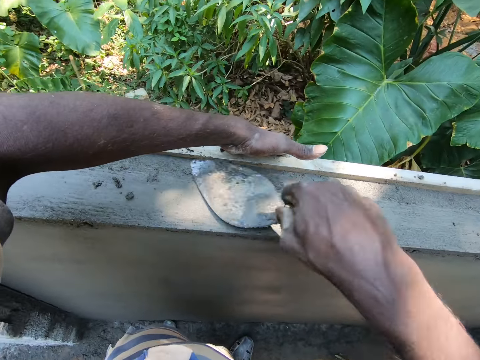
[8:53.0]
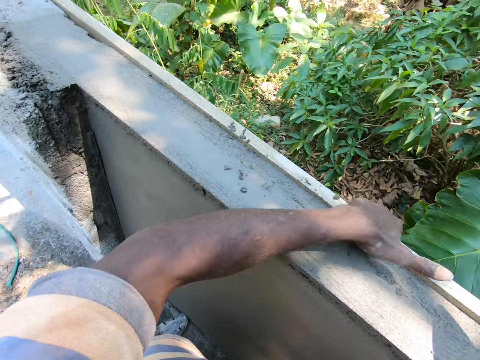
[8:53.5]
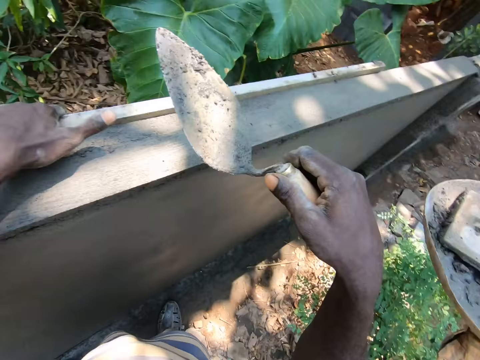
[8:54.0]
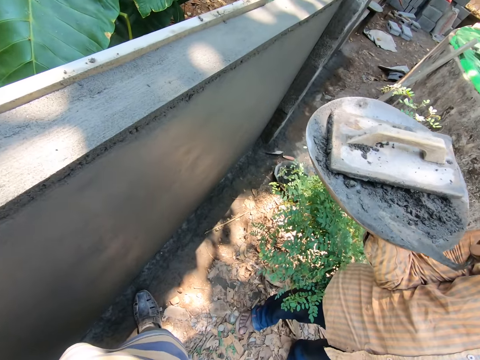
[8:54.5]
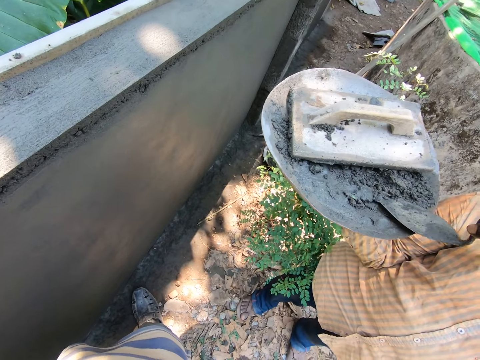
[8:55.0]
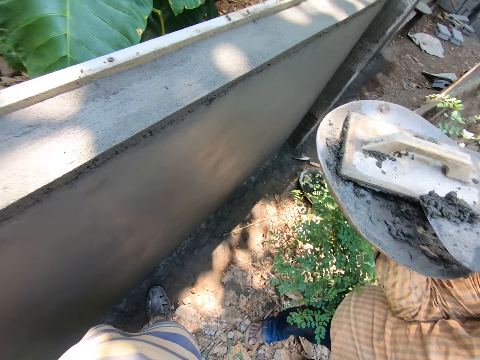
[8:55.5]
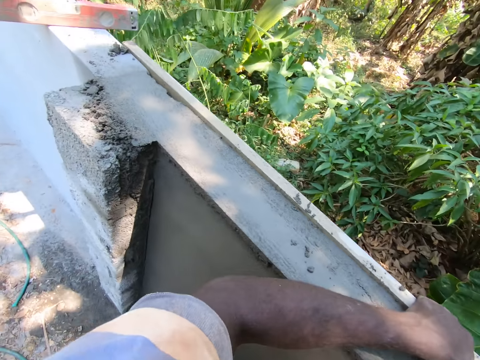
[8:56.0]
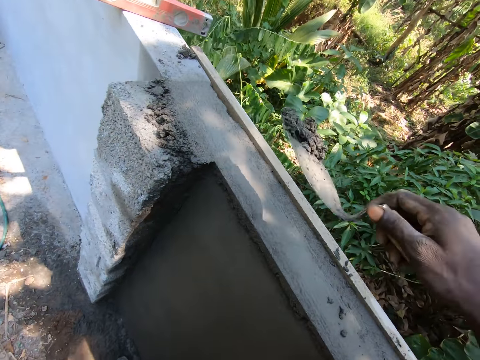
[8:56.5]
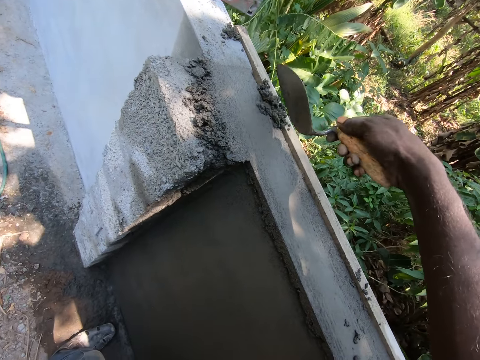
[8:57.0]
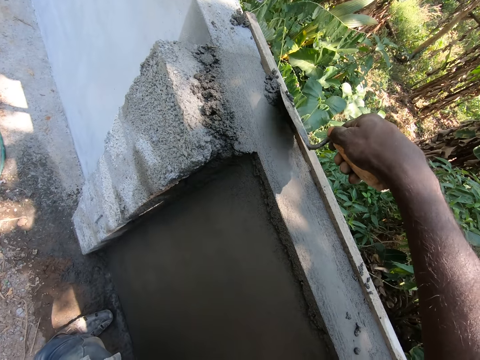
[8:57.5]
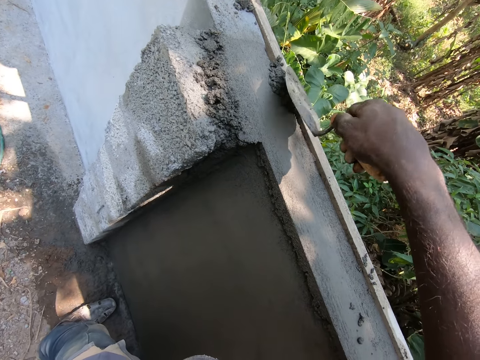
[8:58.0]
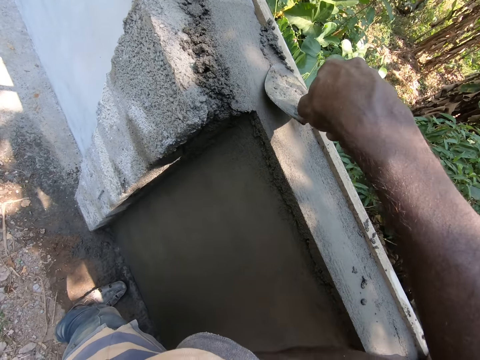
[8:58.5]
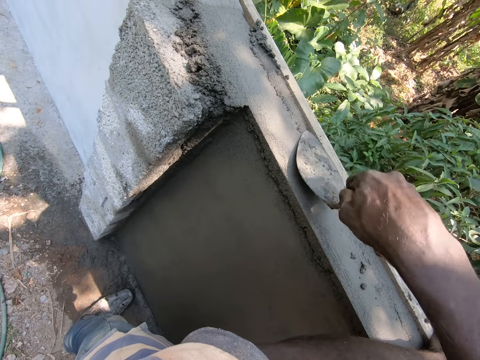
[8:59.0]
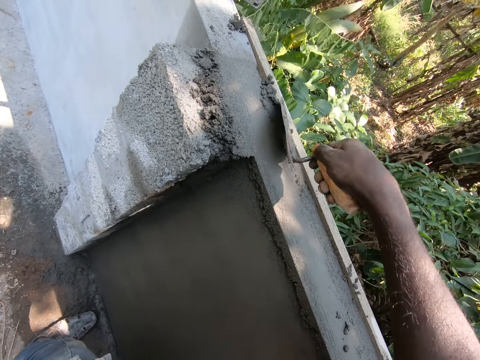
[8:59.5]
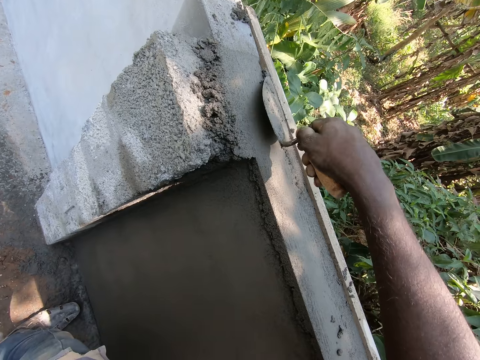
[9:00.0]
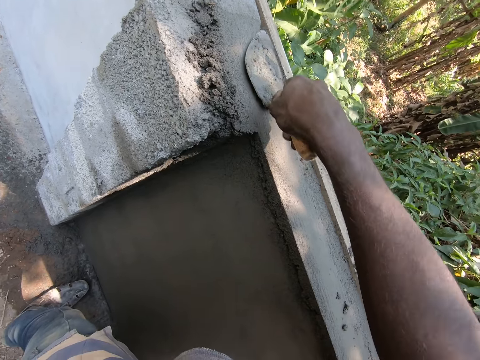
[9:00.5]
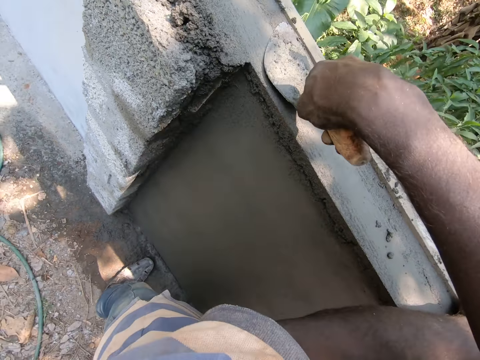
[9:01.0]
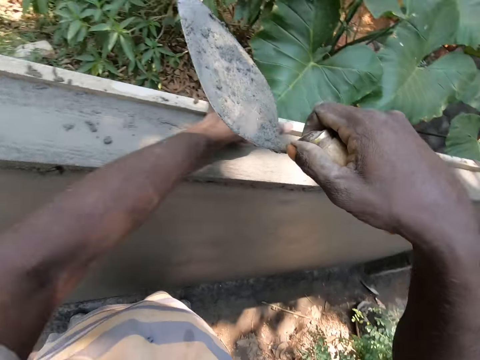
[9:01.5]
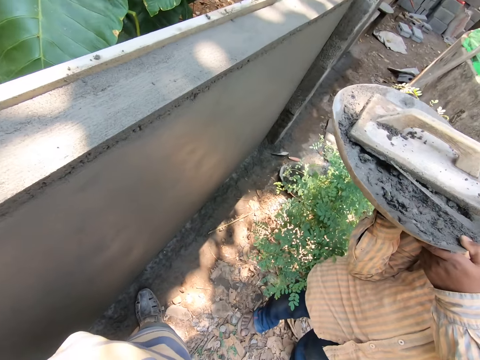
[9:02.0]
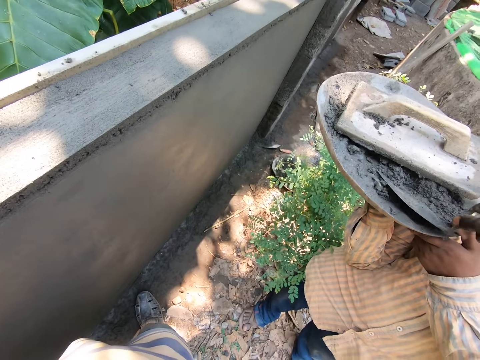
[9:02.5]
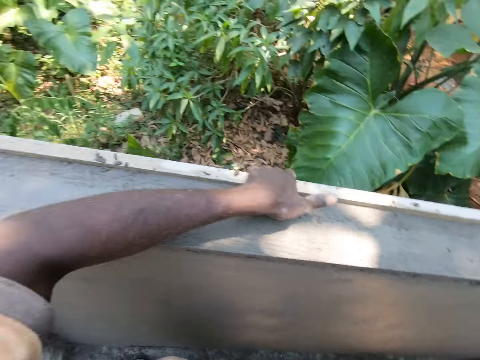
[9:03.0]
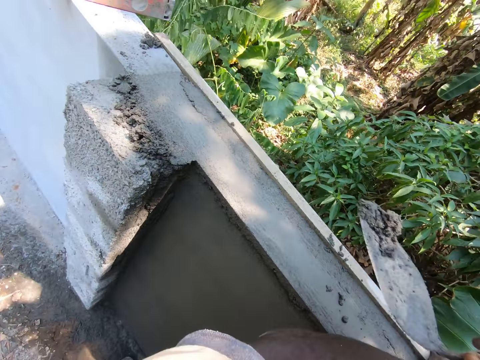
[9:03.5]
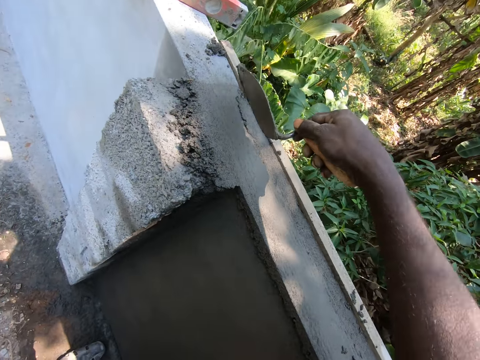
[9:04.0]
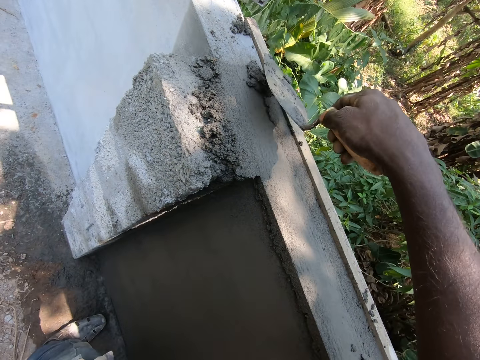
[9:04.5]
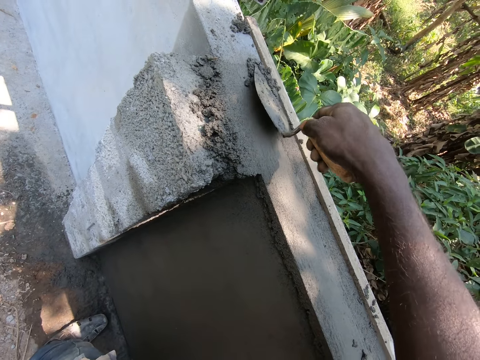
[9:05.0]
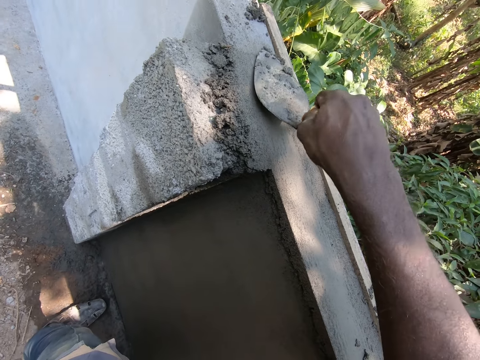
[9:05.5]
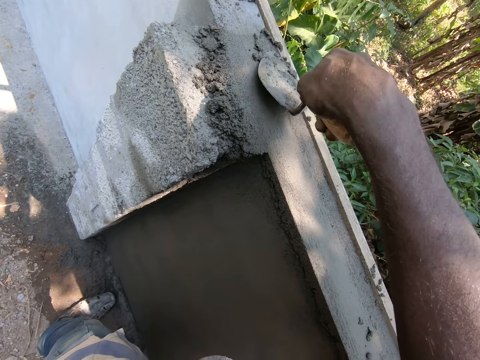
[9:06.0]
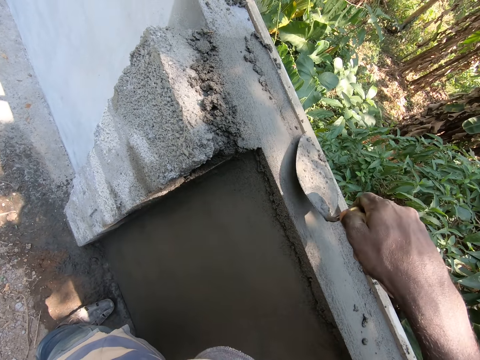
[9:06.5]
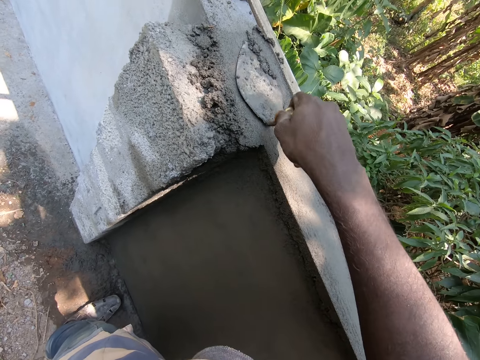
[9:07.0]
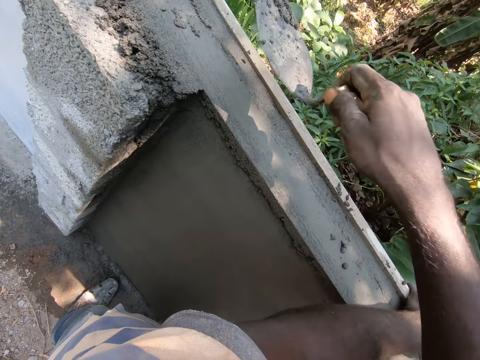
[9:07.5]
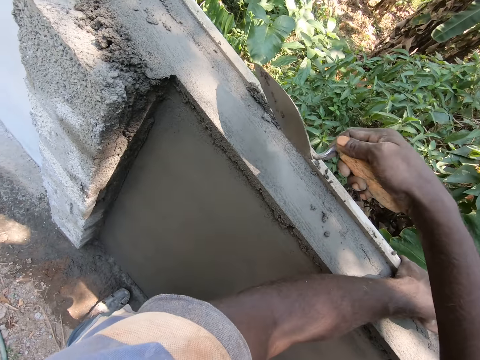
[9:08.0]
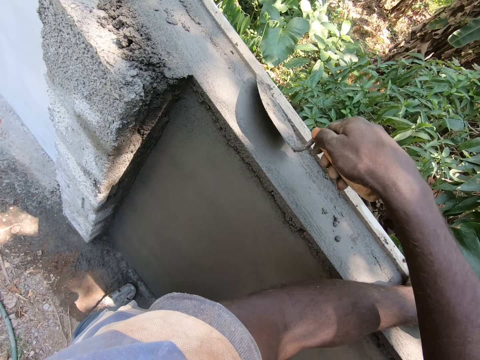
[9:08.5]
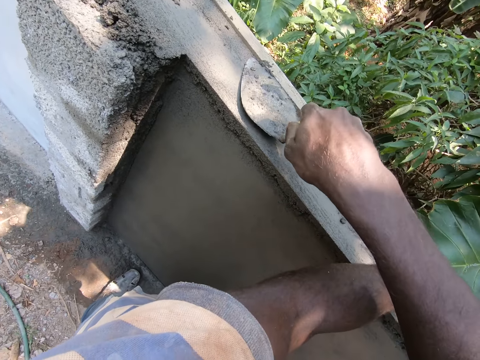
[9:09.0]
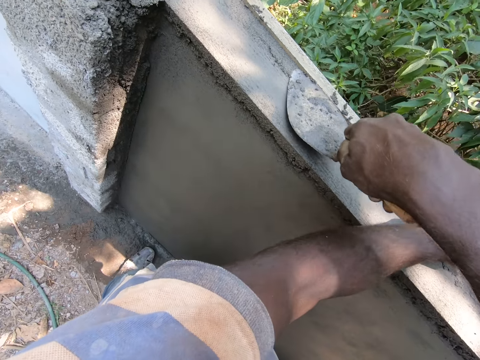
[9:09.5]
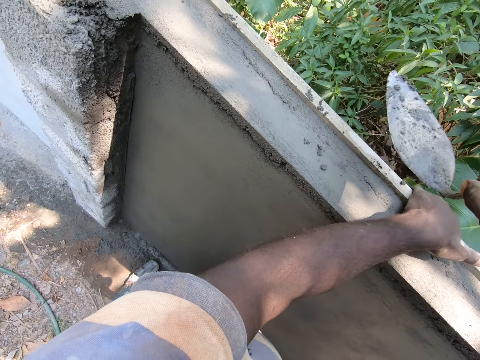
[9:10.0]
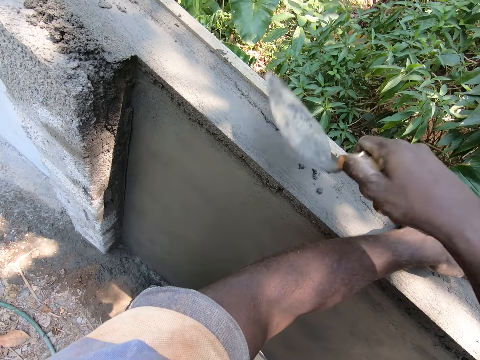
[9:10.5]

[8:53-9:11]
The camera wearer scoops concrete from the tray. They touch the trowel. They put the concrete on the wall and plaster the wall. They scoop the concrete from the tray, put the concrete on the wall and plaster the wall.

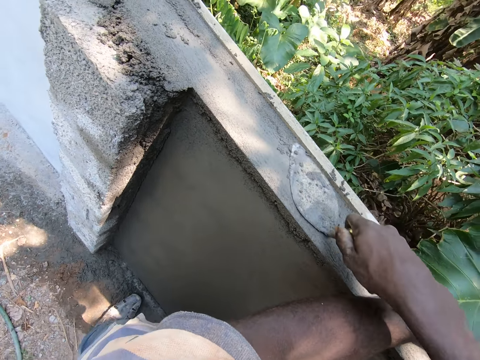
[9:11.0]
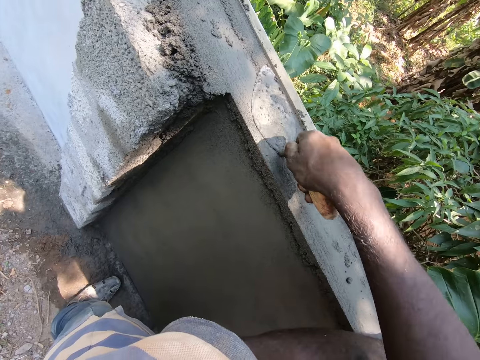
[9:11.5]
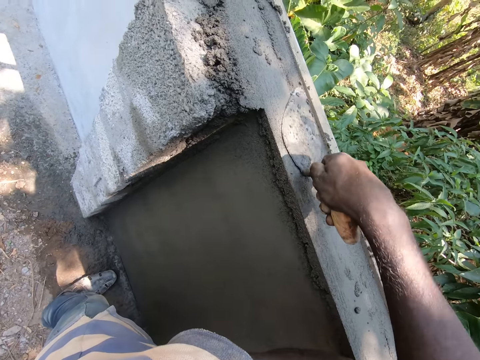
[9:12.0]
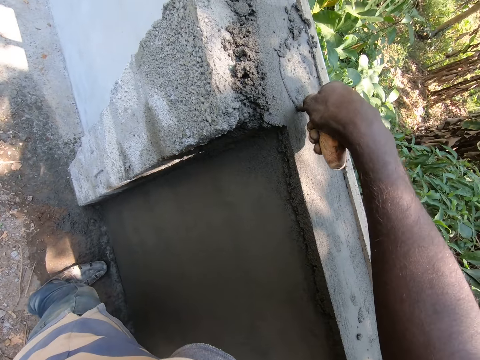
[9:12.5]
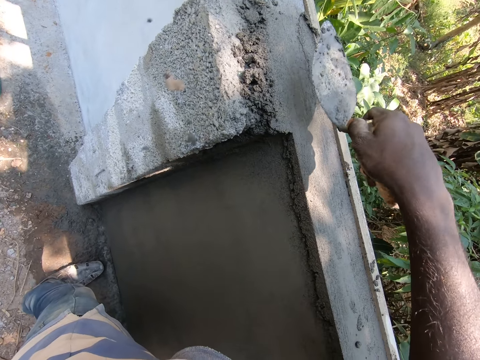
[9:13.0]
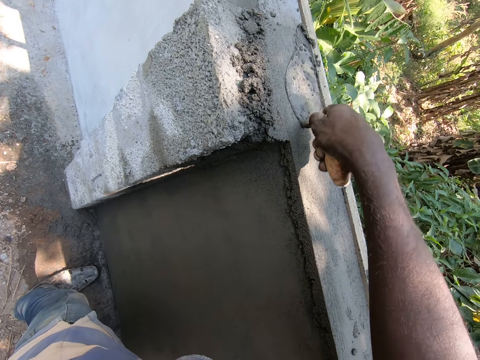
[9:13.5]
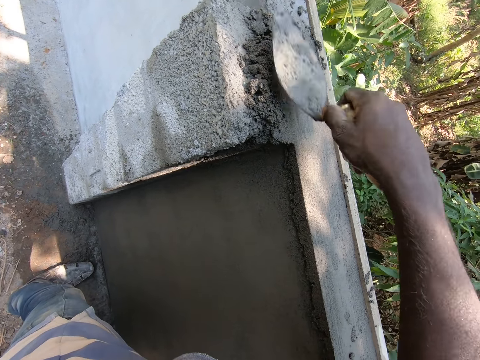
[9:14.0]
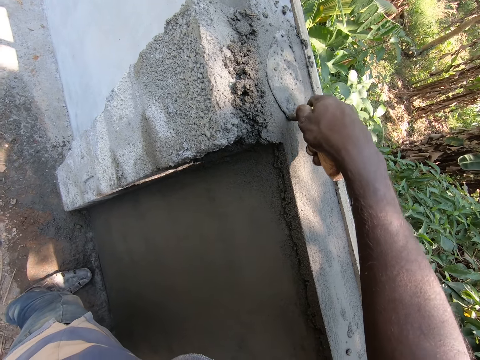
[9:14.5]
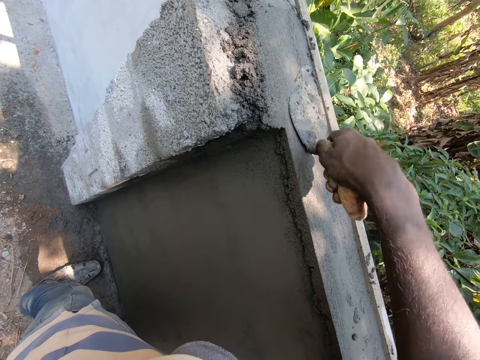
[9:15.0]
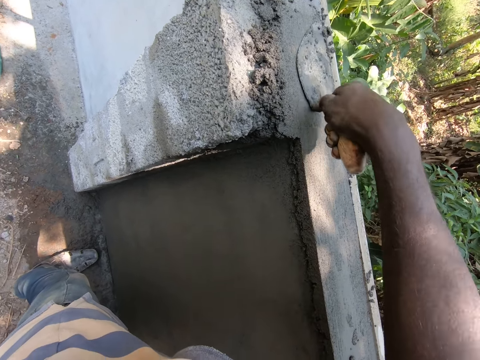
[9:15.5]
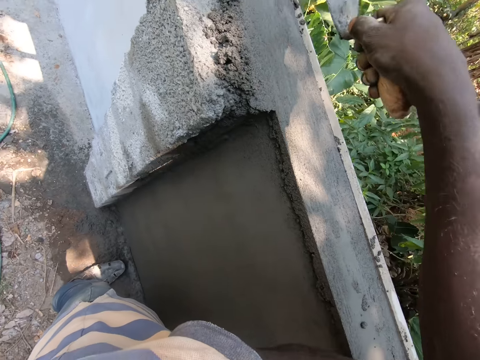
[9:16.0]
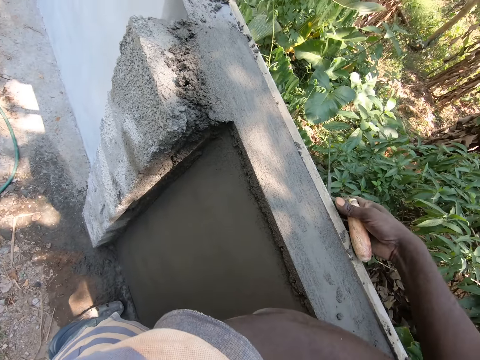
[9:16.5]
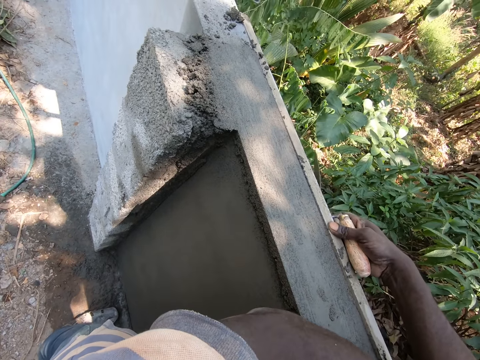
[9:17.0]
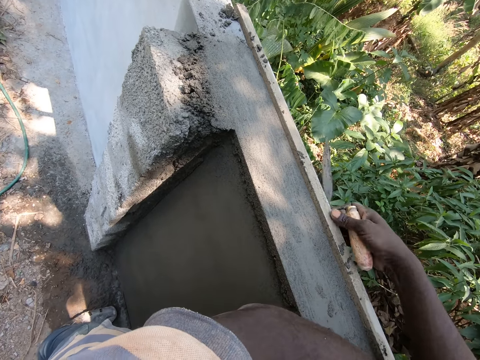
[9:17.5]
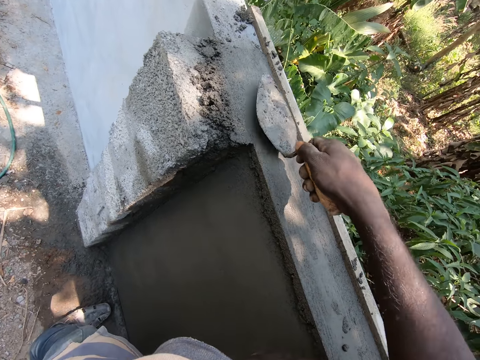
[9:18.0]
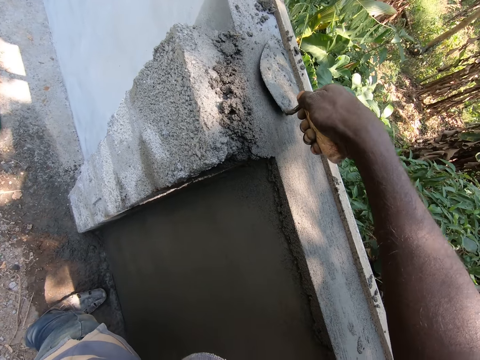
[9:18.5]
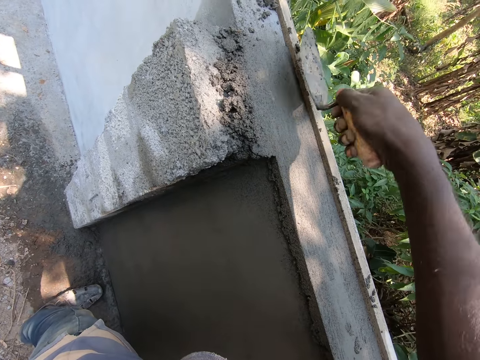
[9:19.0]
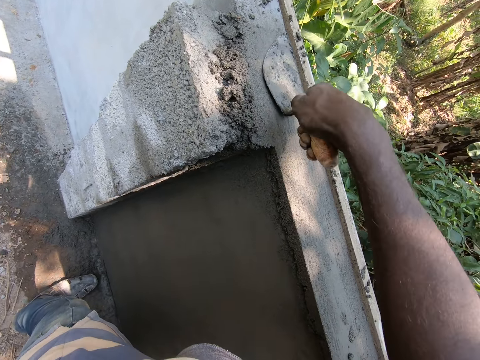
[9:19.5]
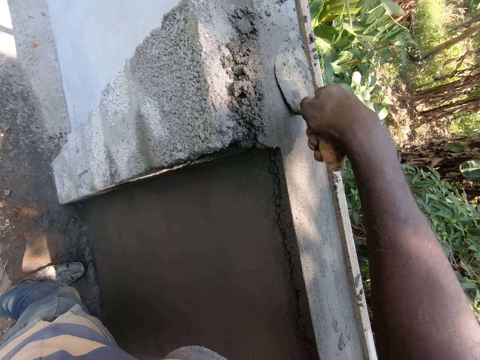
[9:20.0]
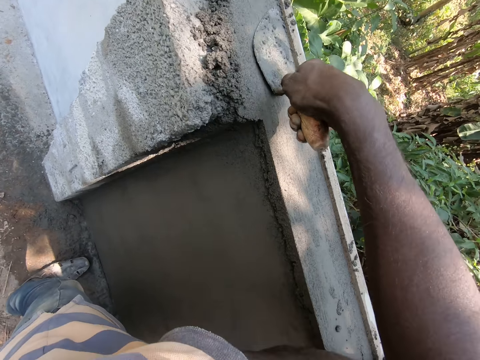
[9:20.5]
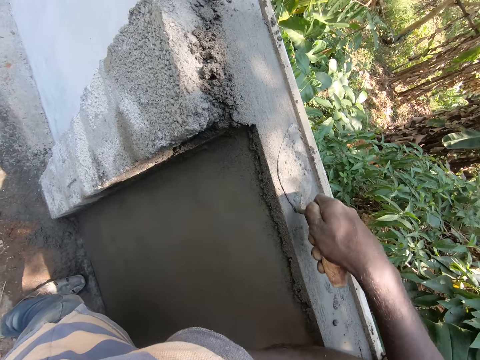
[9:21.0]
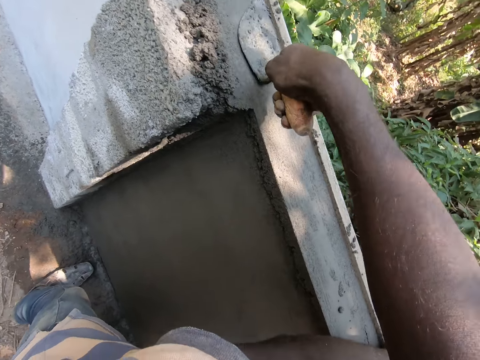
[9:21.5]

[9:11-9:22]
The camera wearer adjusts a piece of lumber on the wall with the right hand. They hold the wood. They plaster a wall with a plastering trowel.
